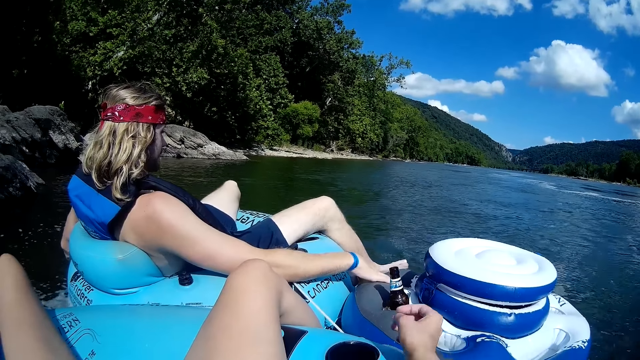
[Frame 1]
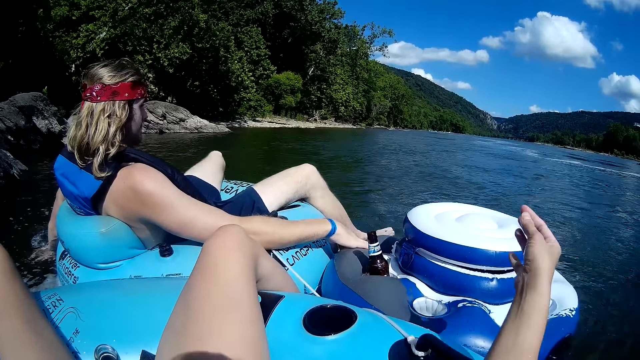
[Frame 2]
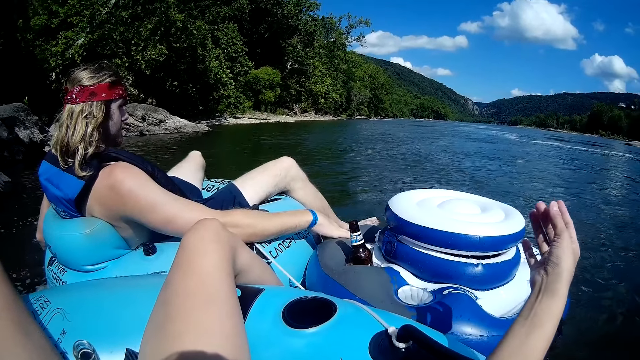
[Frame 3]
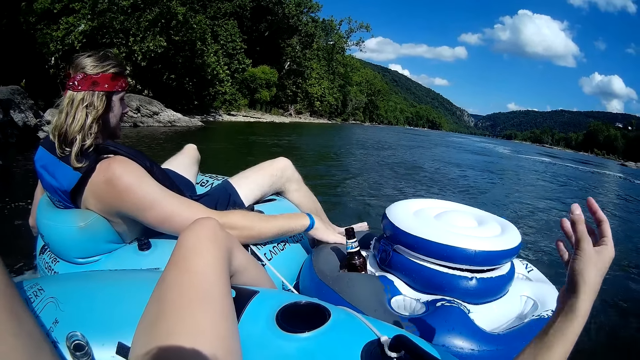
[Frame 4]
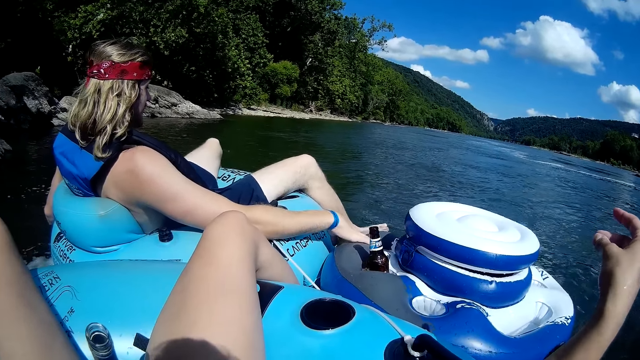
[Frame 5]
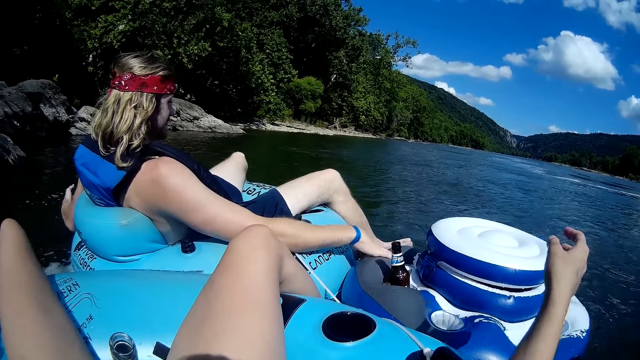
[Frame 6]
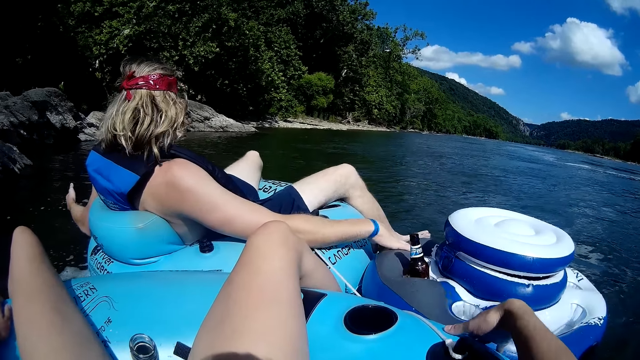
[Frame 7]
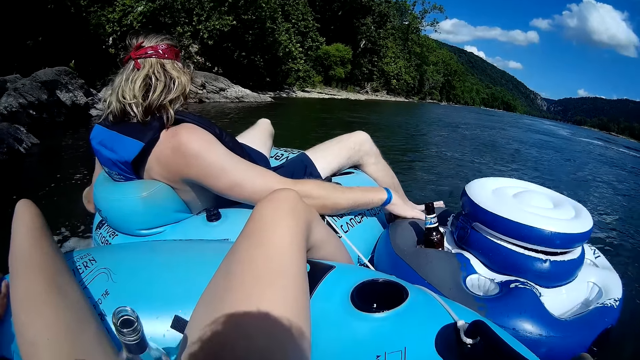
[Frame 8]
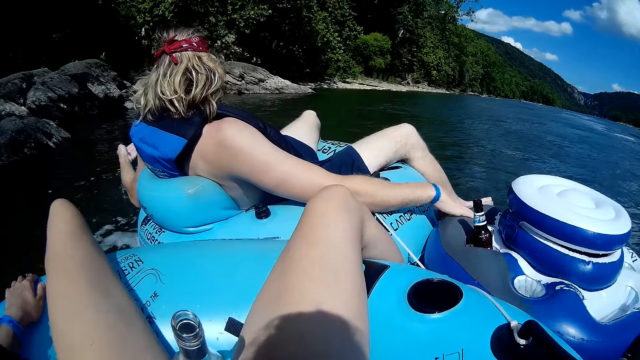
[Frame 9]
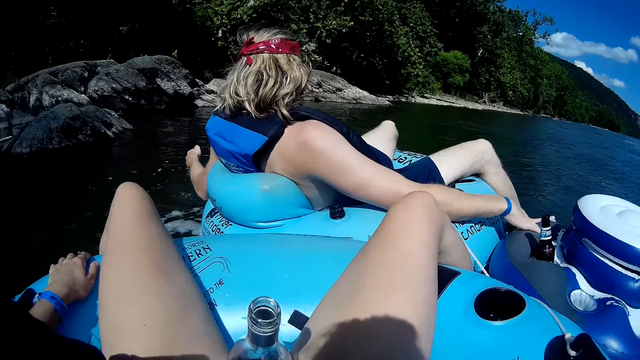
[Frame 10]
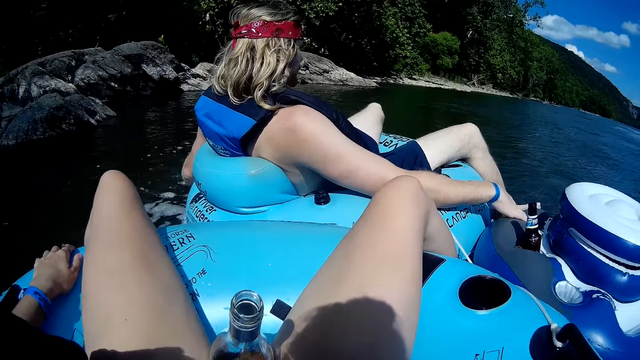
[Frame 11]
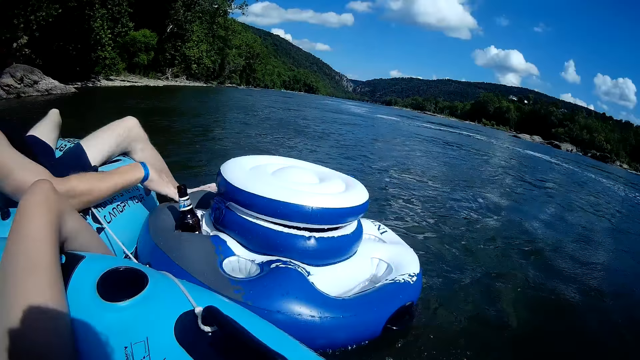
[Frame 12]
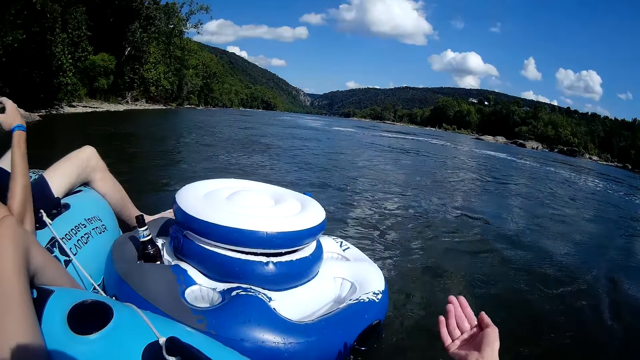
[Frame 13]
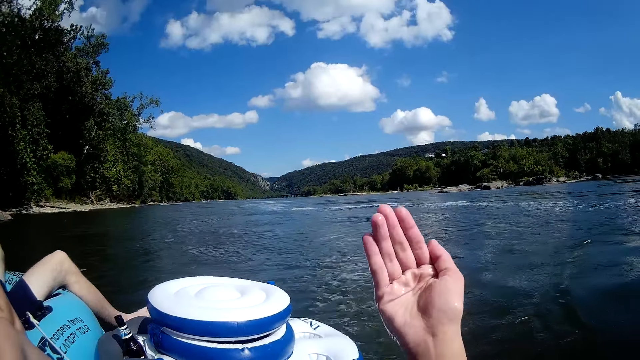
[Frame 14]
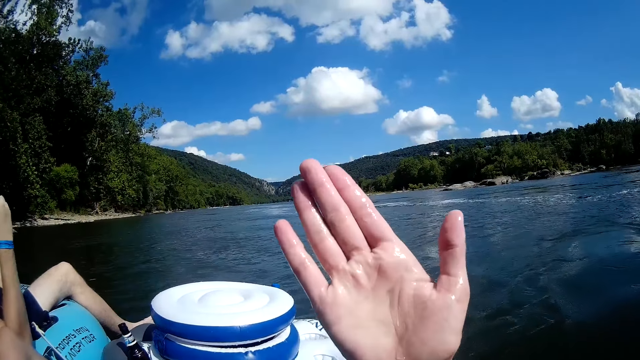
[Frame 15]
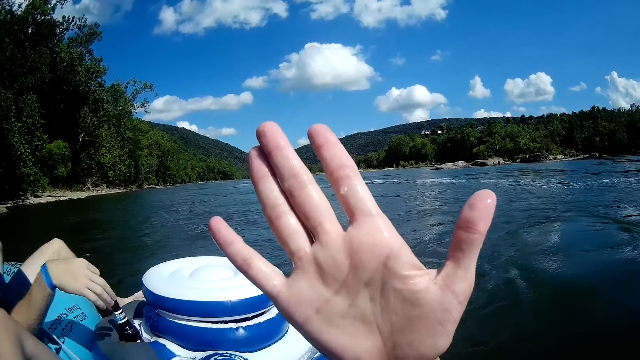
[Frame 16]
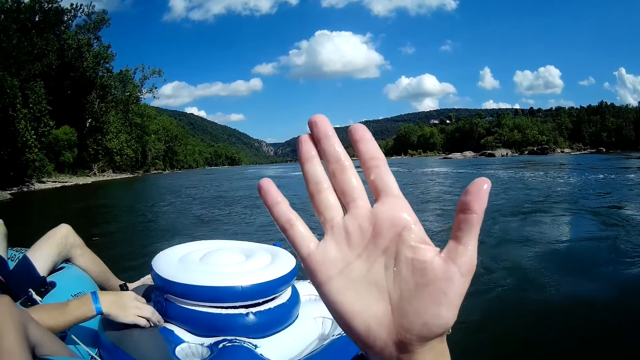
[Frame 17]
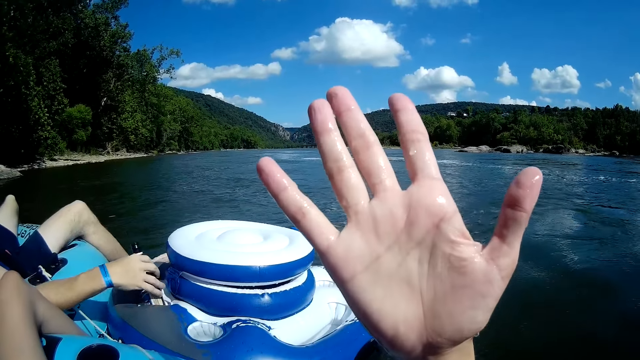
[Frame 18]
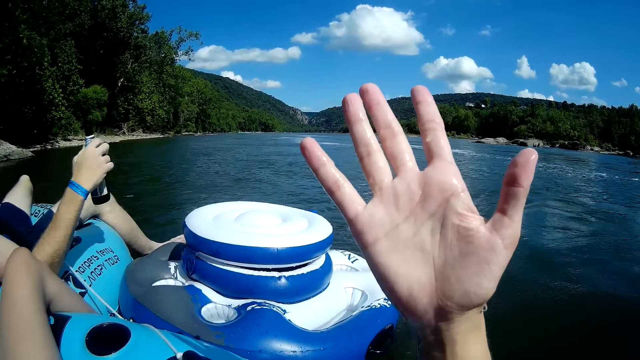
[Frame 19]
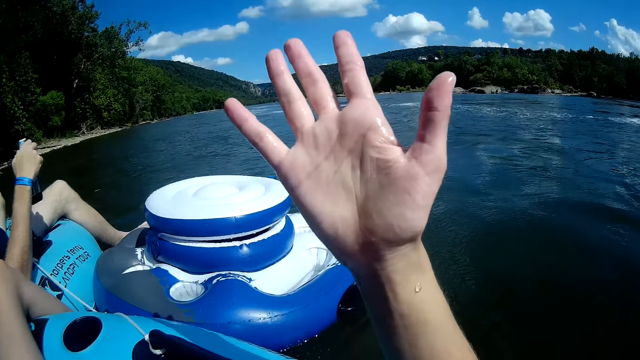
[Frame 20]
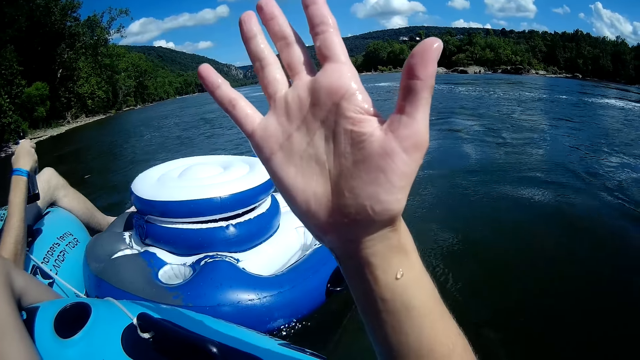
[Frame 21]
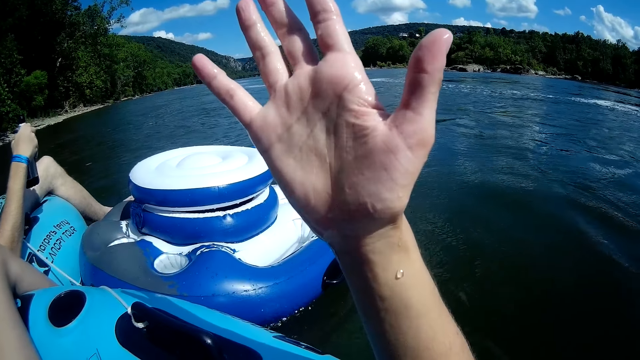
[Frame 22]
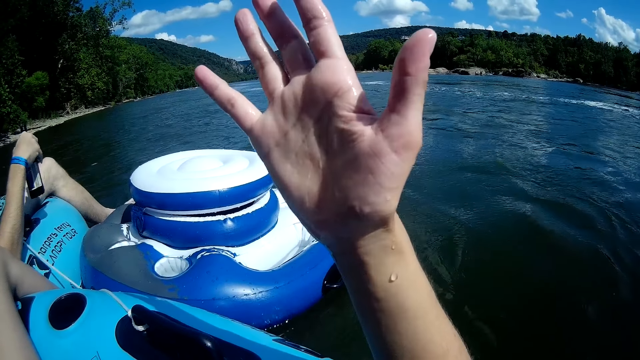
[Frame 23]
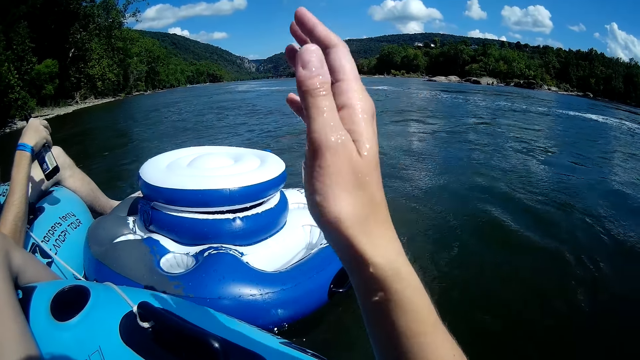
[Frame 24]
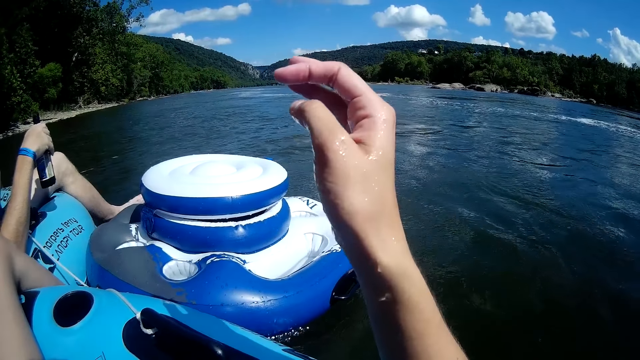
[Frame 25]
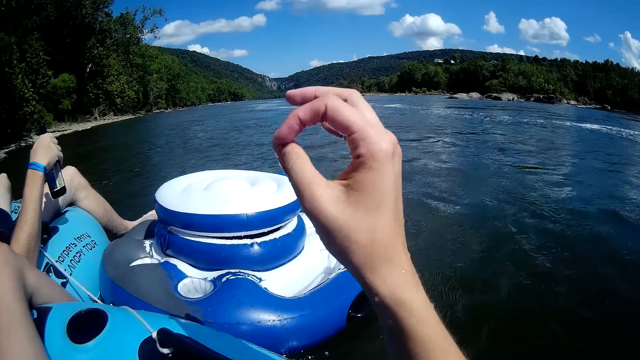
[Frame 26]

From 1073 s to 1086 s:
The camera wearer takes water from the river with her right hand. A man places a hand on the bottle. The camera wearer looks at the hand. The man picks the beer bottle from the floater pack with his right hand. The man shakes the beer bottle with his right hand. The man holds the bottle.

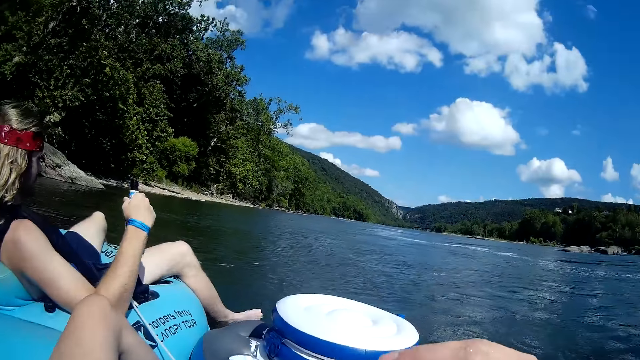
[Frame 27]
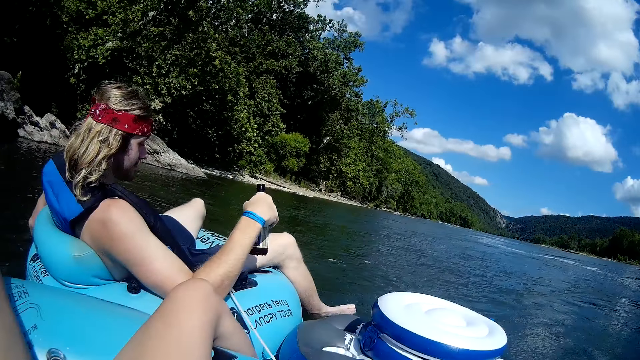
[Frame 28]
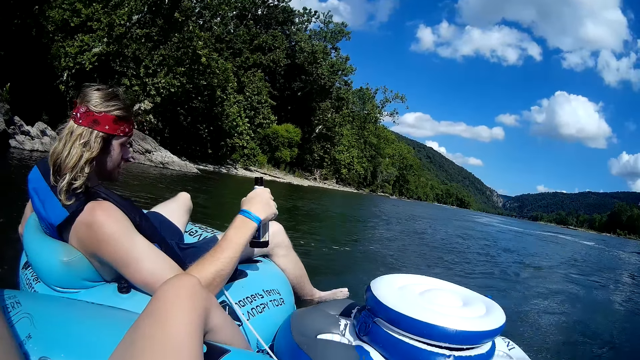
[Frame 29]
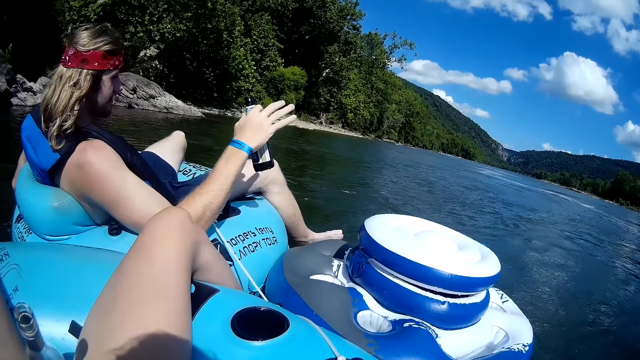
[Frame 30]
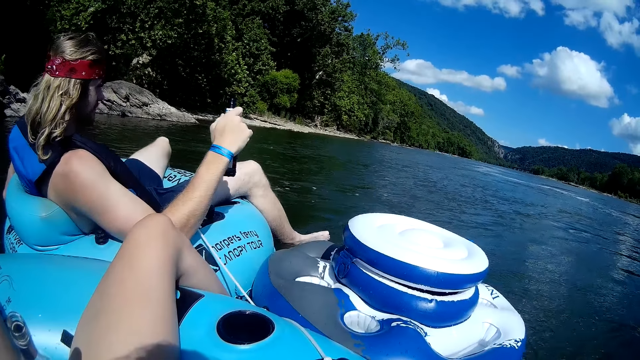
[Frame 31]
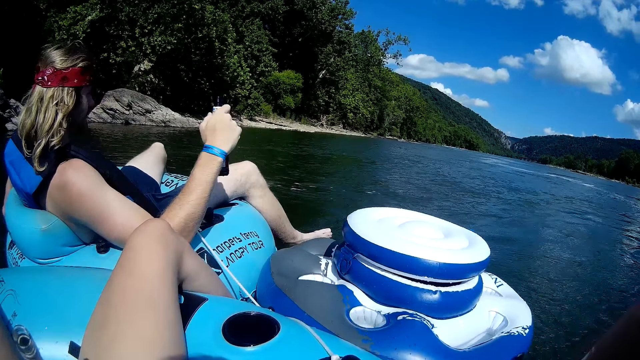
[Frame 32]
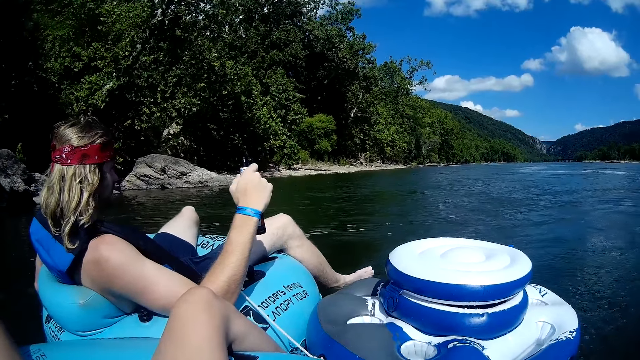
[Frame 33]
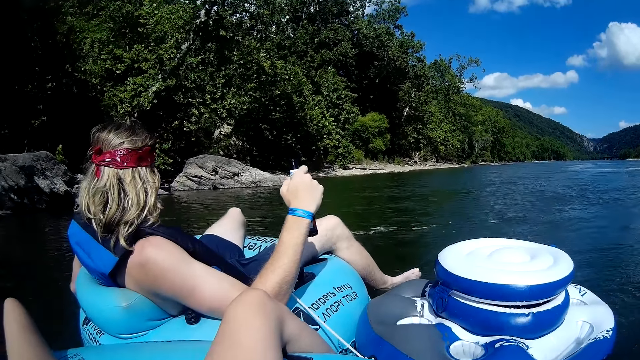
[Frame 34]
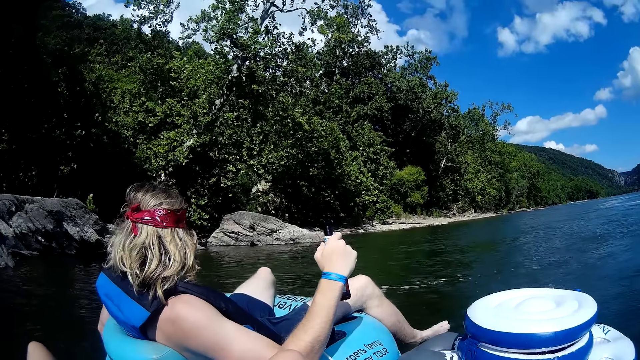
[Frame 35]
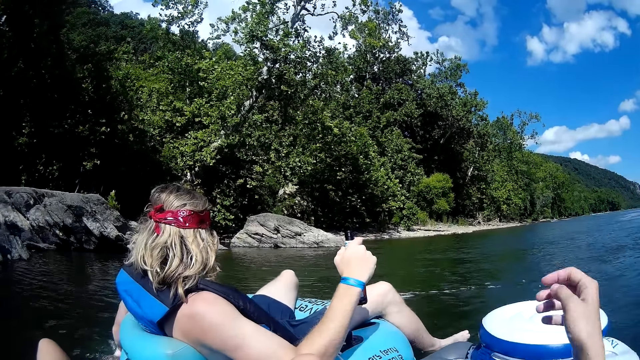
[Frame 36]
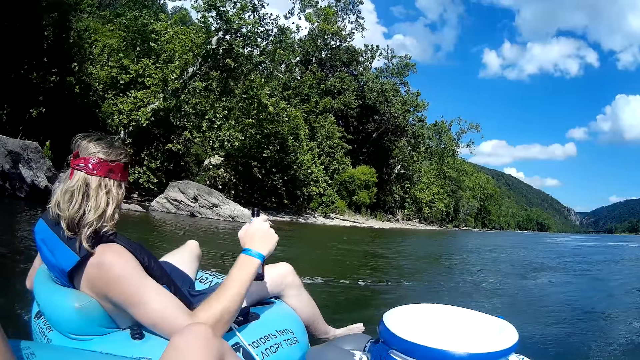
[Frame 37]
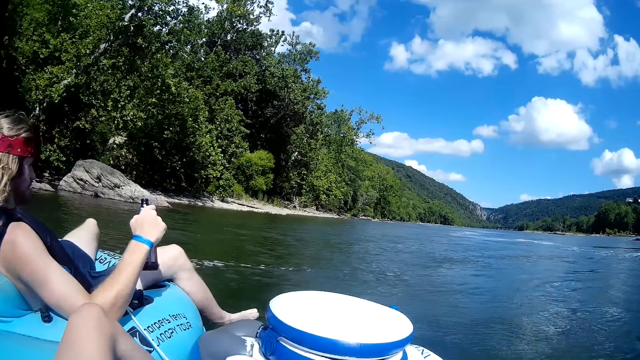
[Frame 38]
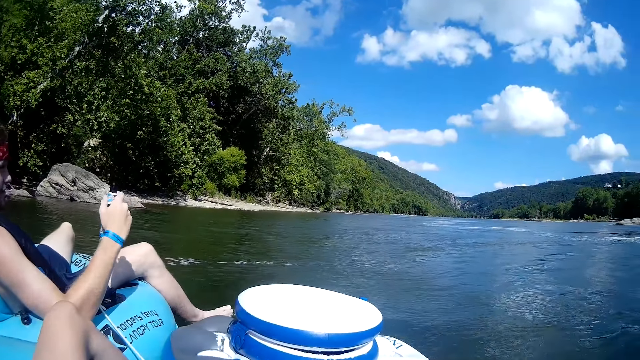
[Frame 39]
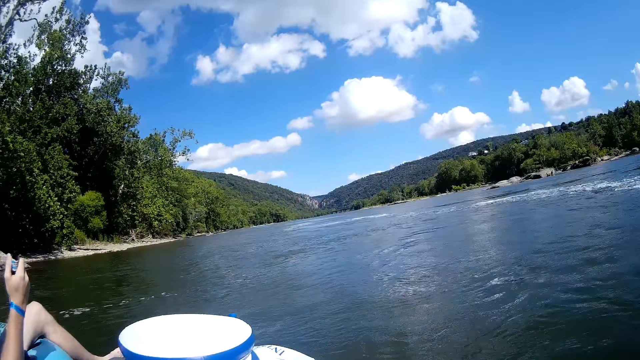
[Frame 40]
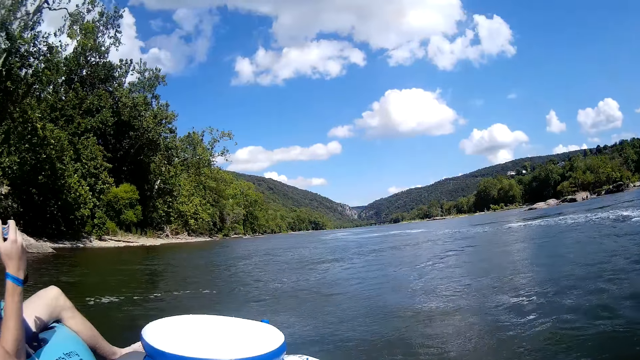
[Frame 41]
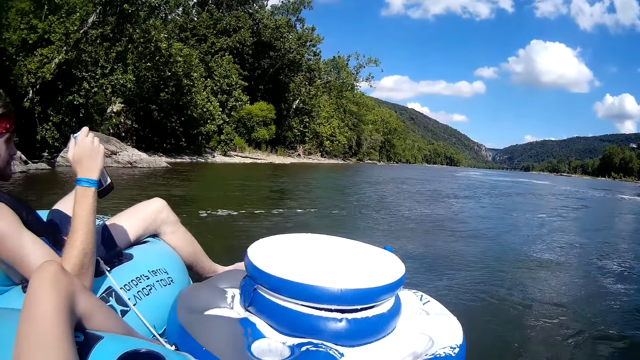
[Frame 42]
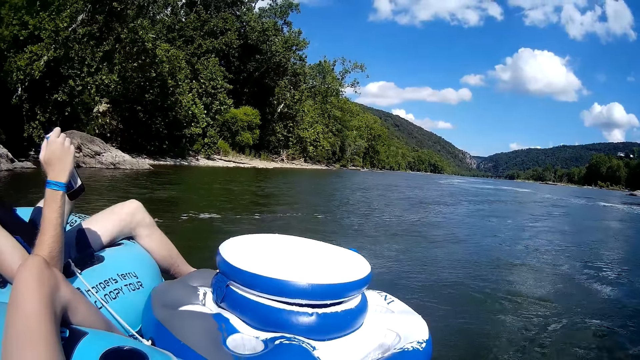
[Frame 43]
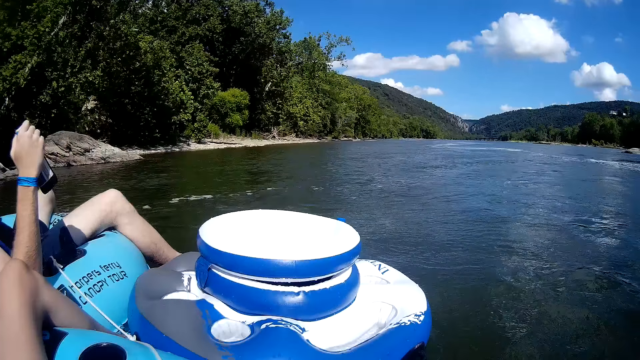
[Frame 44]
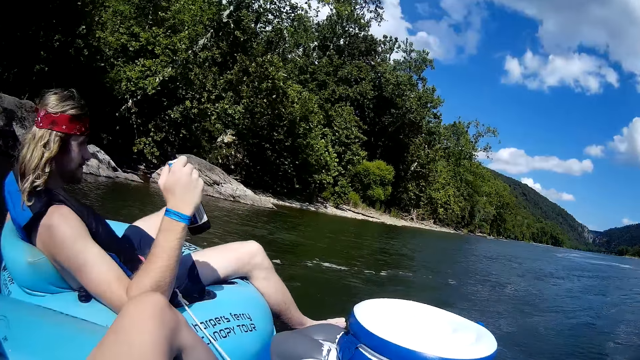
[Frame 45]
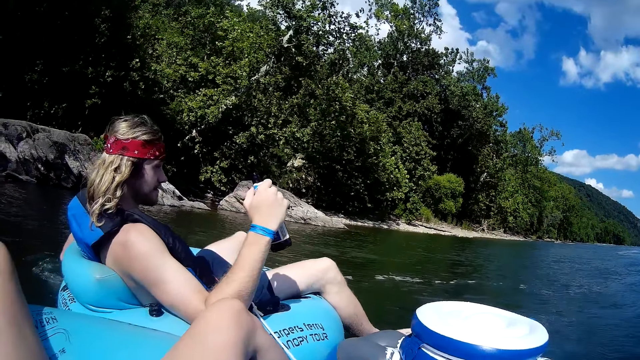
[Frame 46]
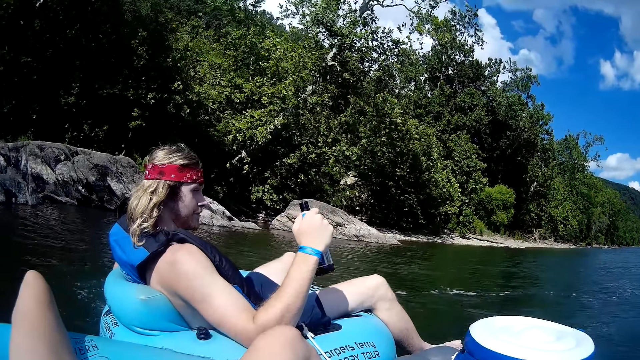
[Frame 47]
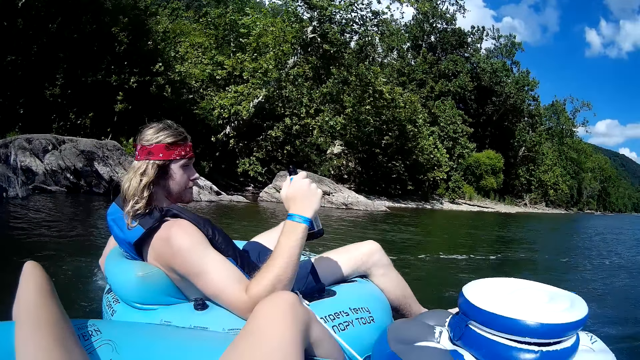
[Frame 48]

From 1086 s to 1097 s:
A man drops the bottle. The man stirs the river with his left hand.
